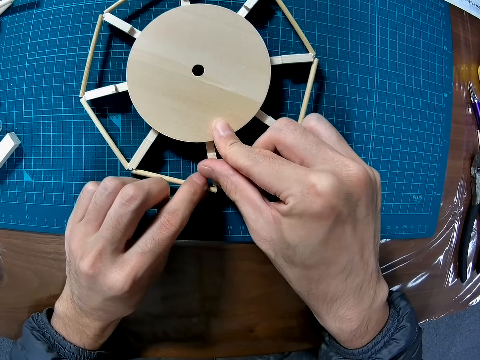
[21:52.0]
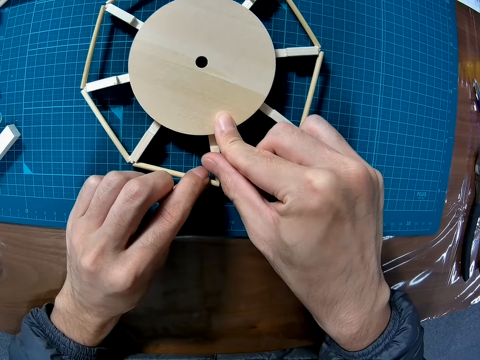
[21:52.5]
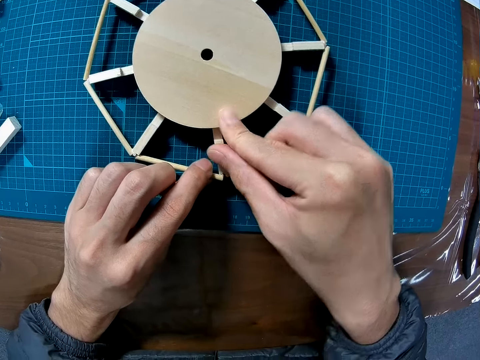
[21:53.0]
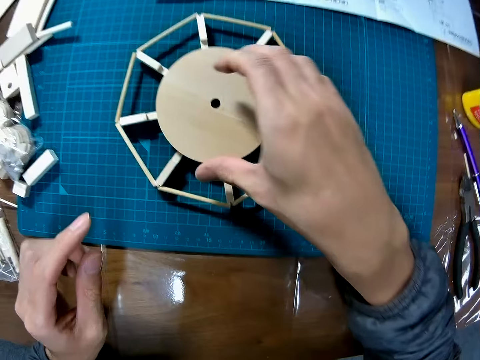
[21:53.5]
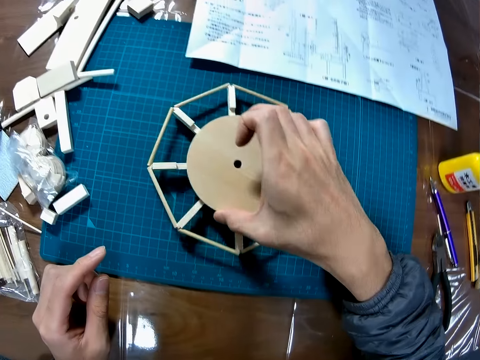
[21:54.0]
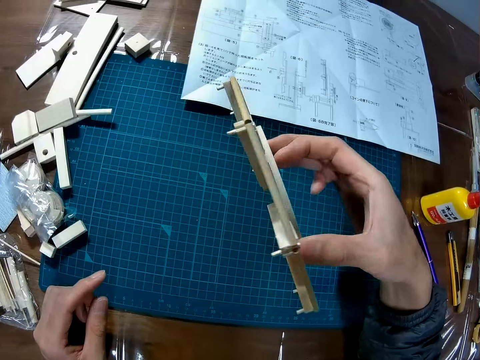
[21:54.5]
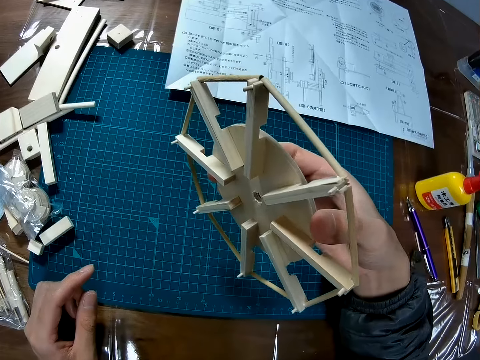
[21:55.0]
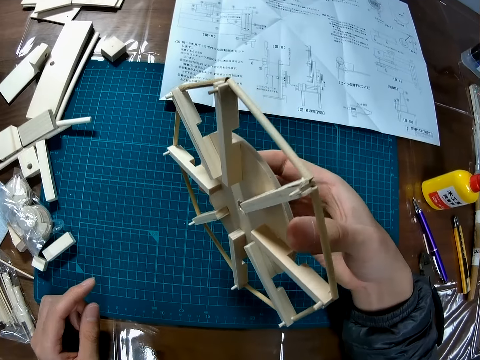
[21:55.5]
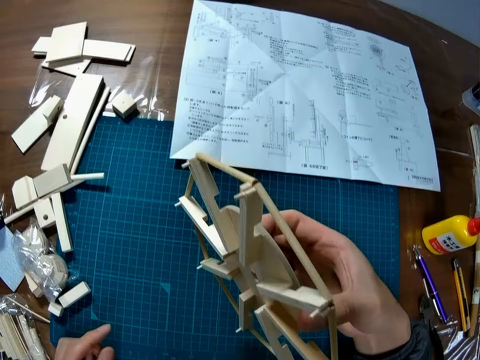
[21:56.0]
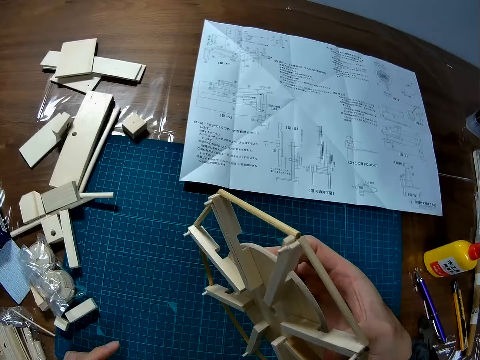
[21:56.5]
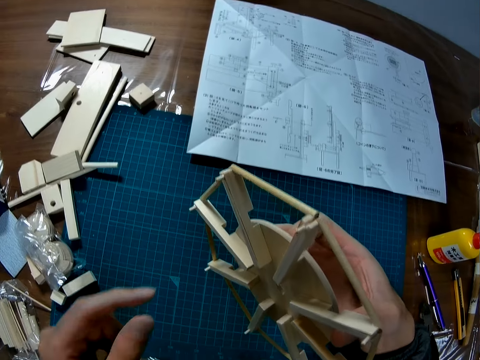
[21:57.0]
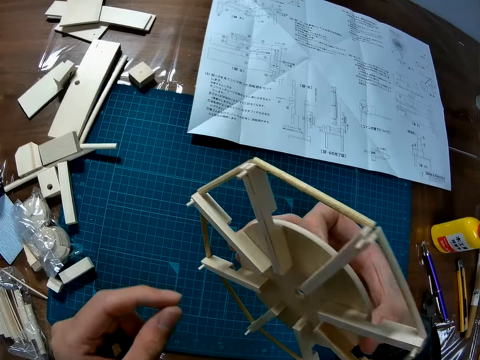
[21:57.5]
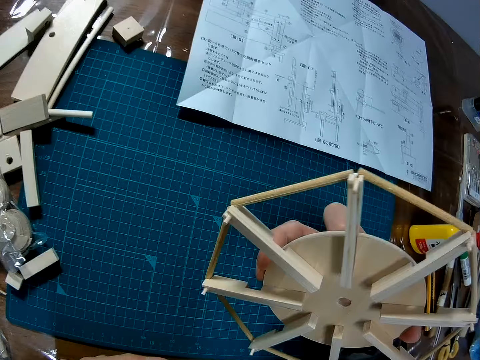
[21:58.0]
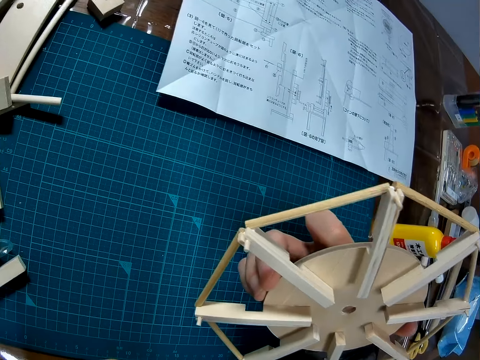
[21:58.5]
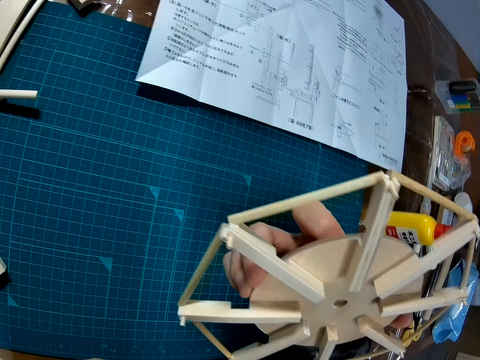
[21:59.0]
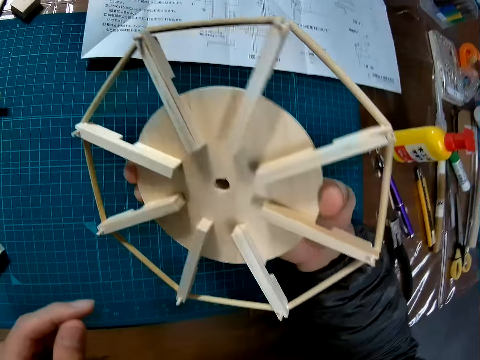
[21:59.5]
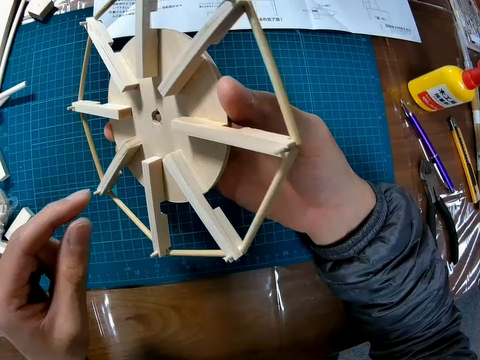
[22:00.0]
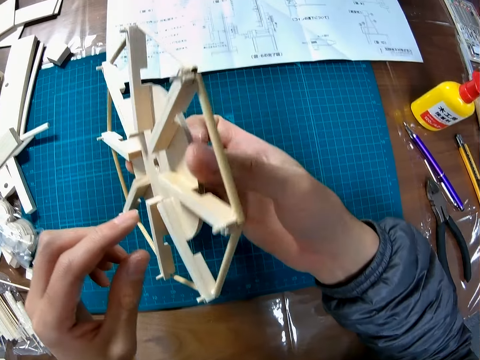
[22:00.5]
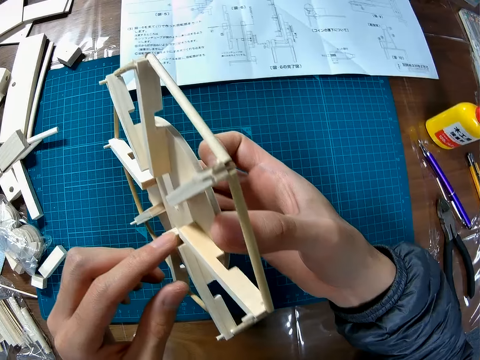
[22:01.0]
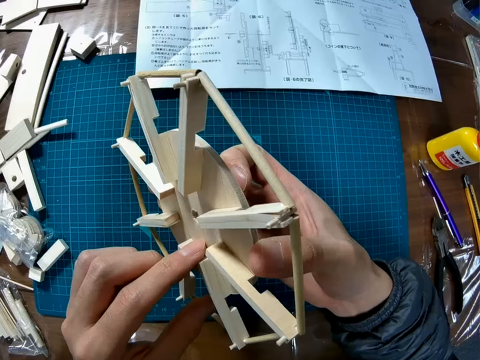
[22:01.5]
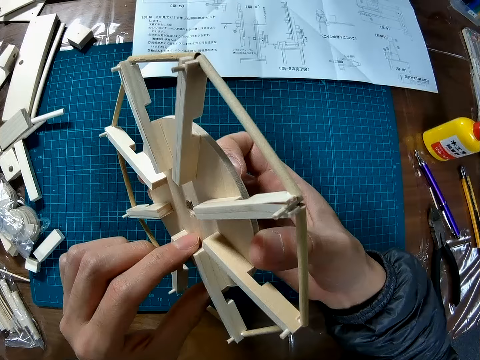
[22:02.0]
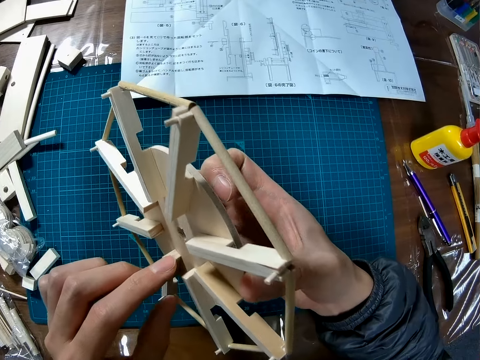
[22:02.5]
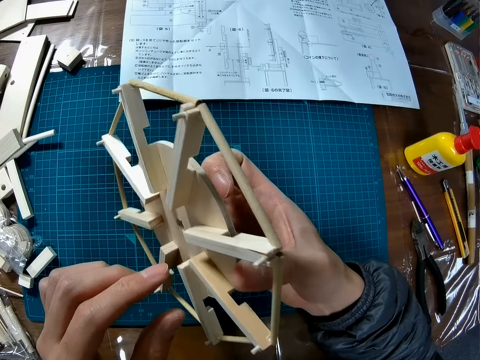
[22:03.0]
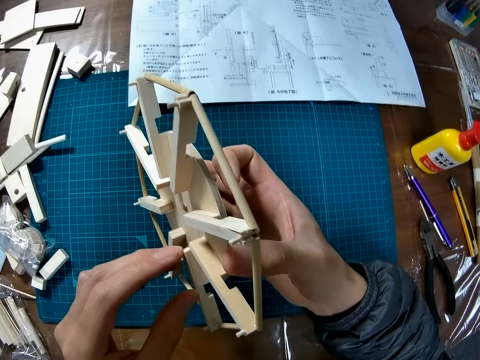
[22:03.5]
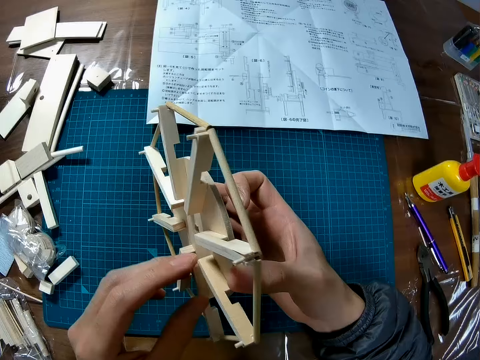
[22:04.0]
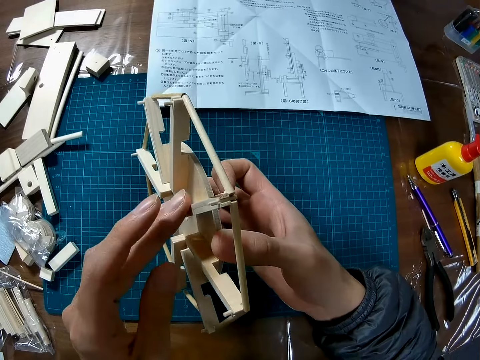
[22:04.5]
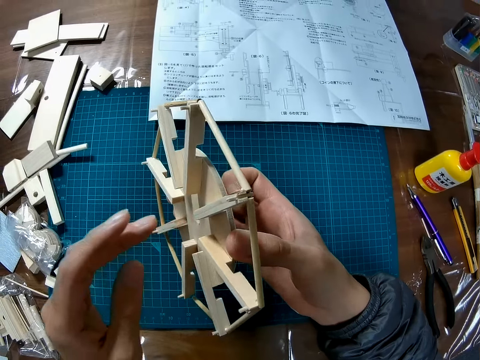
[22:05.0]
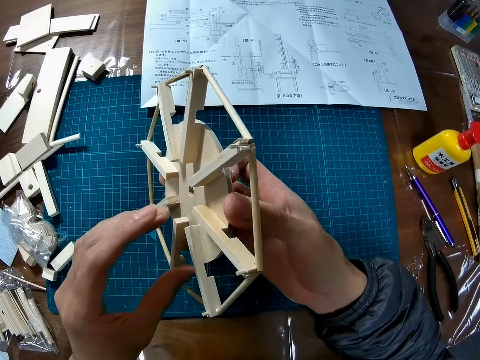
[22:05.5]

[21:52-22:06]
The camera wearer tightens the model craft. They pick up the model craft. They look at the model craft. They turn the model craft.

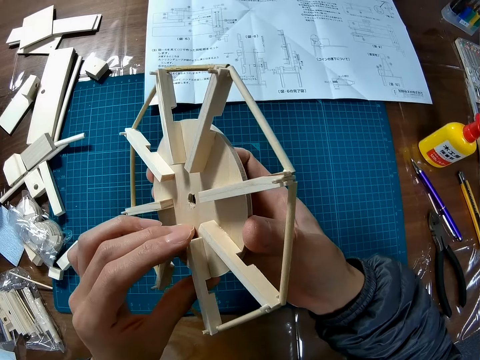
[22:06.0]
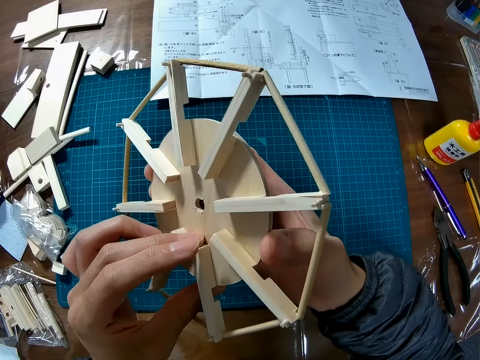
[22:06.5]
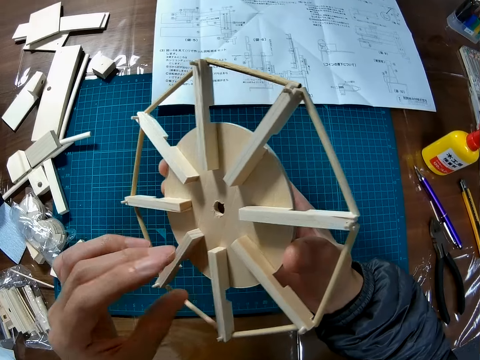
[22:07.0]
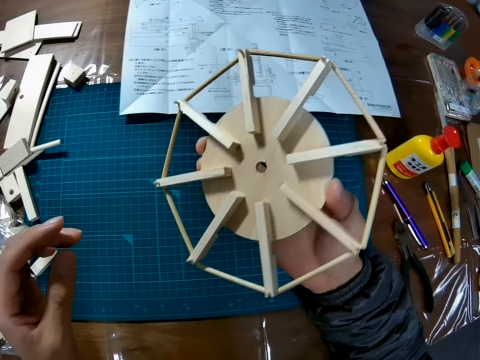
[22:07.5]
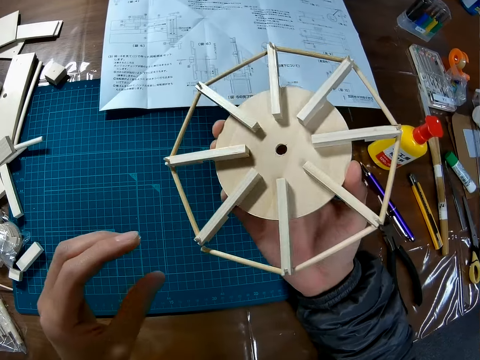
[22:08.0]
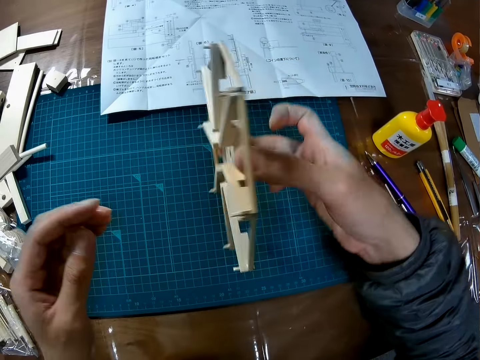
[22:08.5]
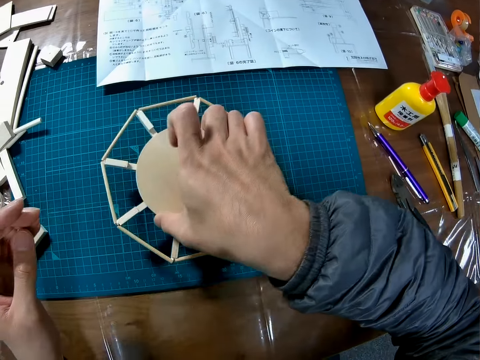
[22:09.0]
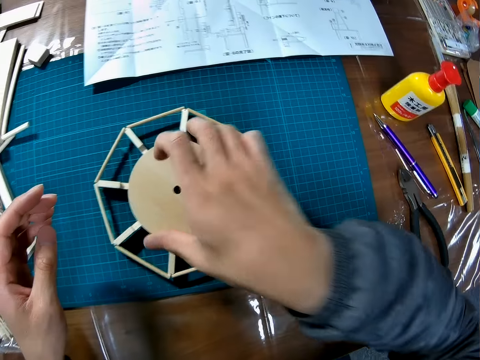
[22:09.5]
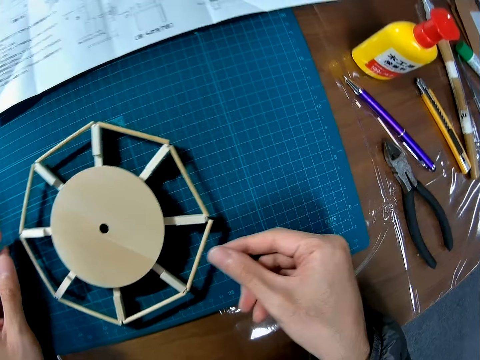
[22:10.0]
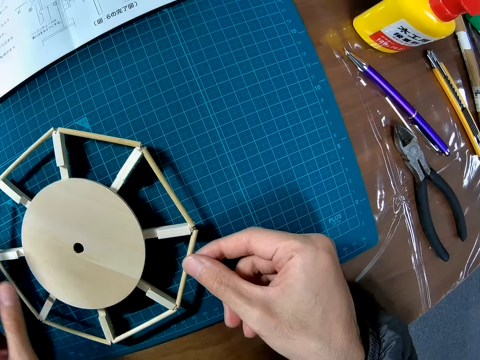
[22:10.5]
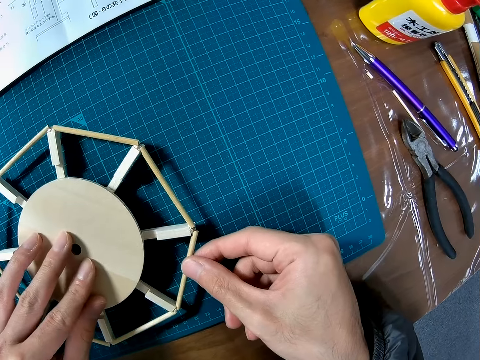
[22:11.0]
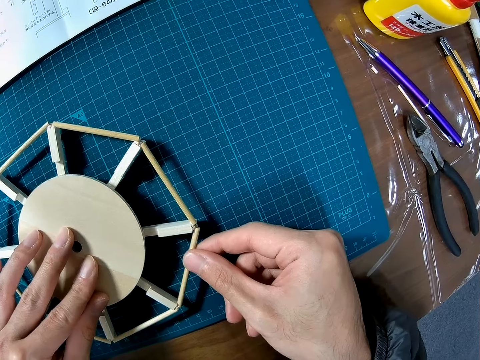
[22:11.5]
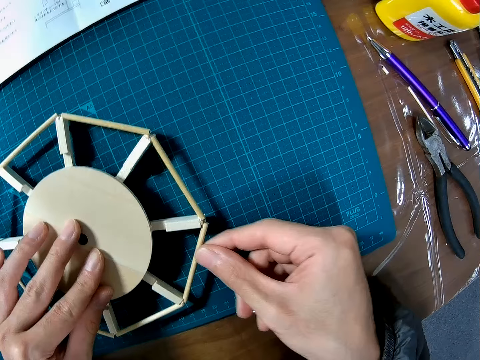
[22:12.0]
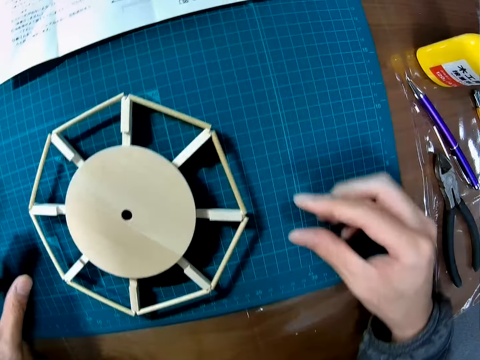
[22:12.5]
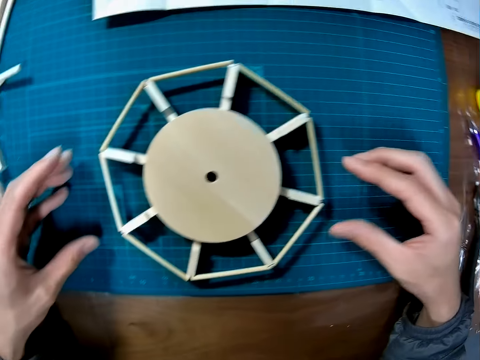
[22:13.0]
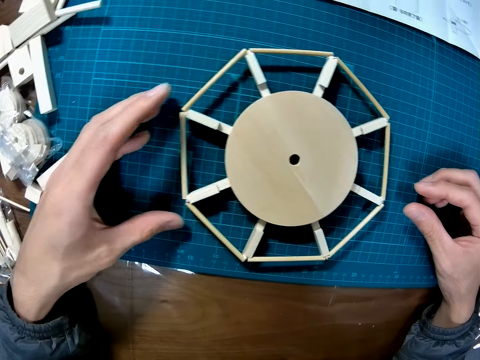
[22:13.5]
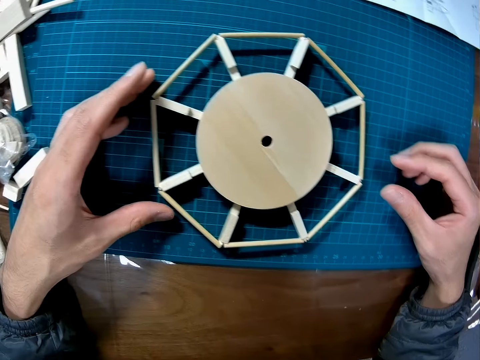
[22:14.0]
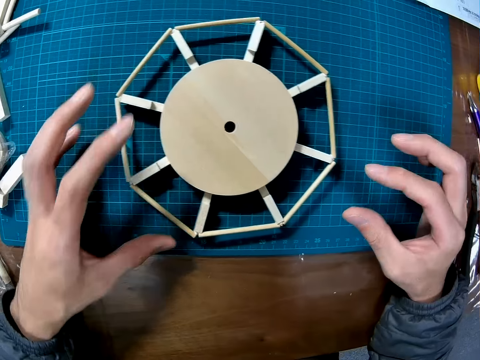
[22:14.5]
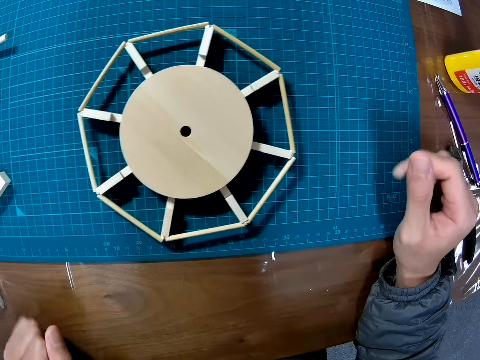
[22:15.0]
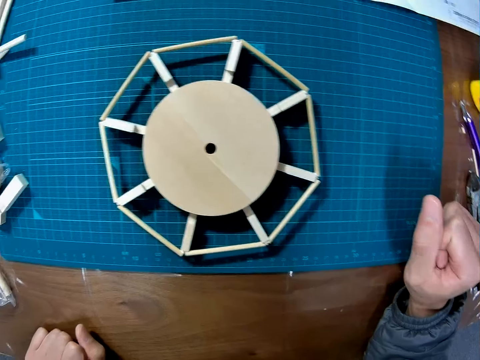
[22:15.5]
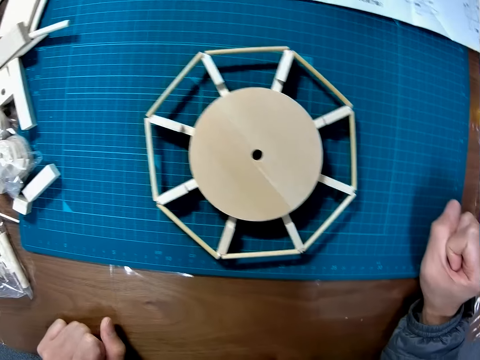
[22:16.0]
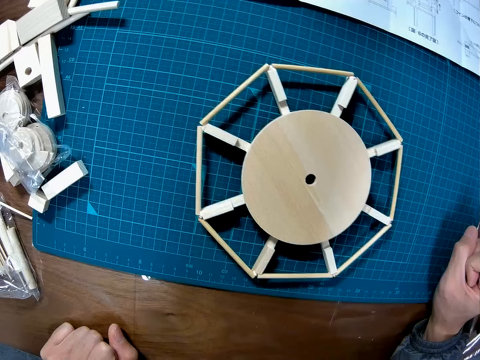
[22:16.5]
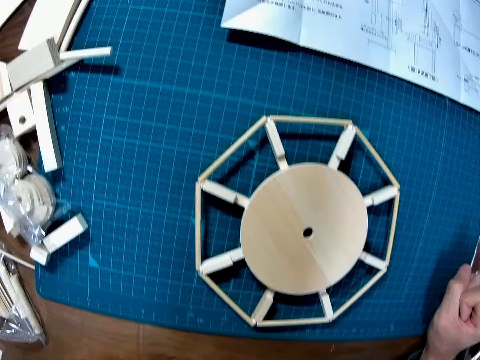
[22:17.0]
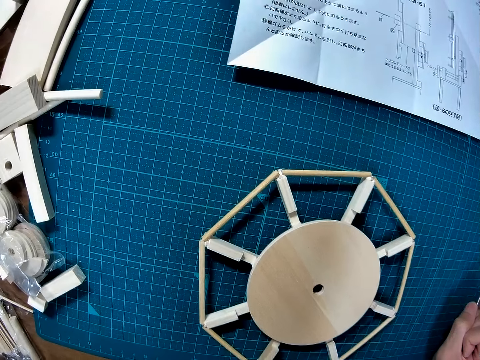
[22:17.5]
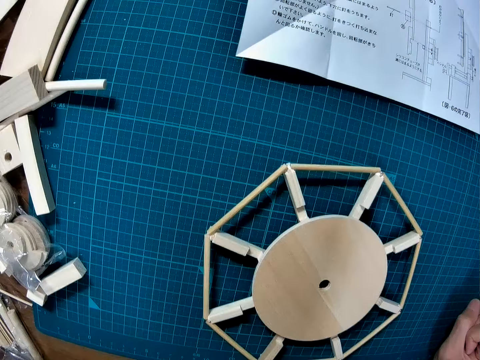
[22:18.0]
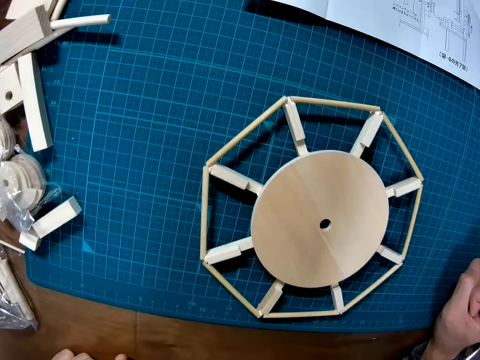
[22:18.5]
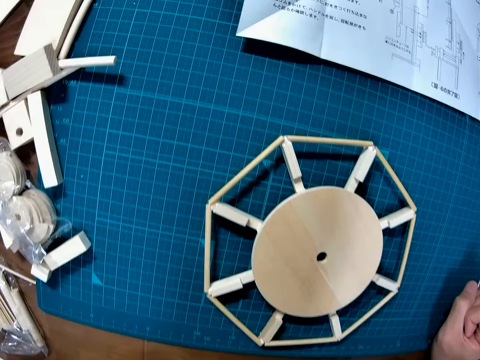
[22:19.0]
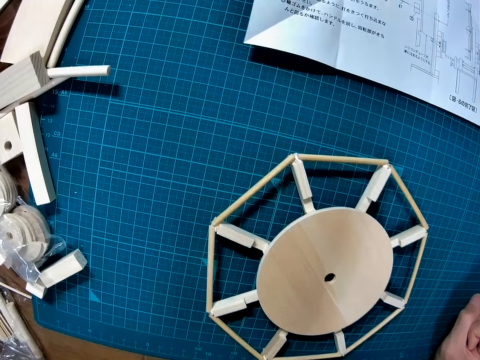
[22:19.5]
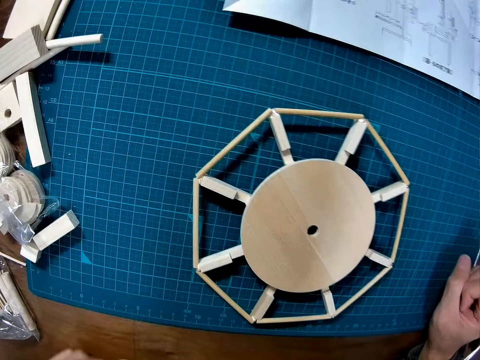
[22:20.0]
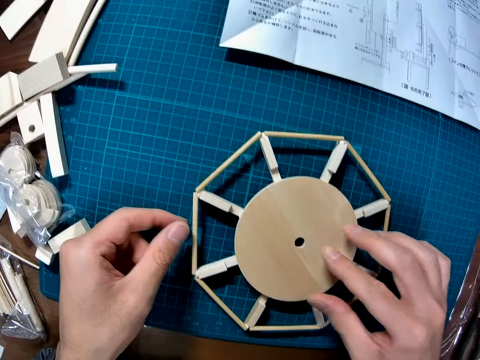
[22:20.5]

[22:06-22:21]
The camera wearer places the model craft on the mat. They tighten the model piece. They adjust the wooden pieces attached to the wooden part. They attempt to pick up the model craft.
